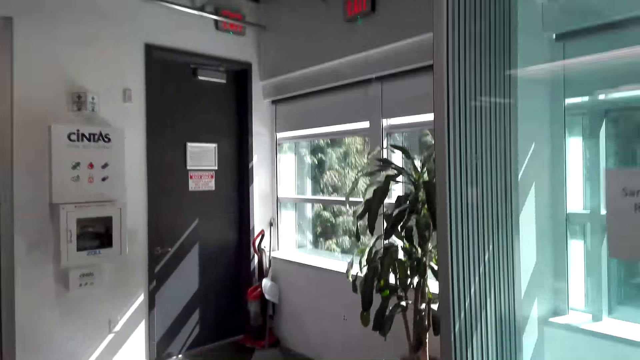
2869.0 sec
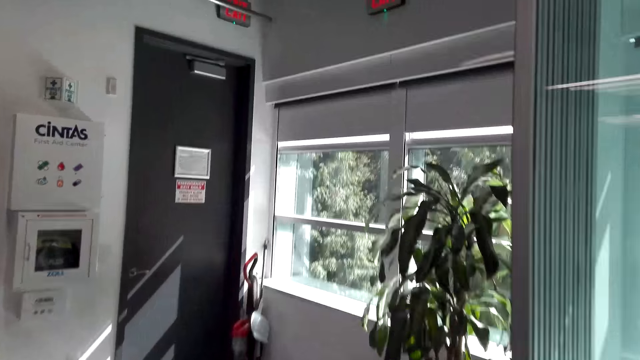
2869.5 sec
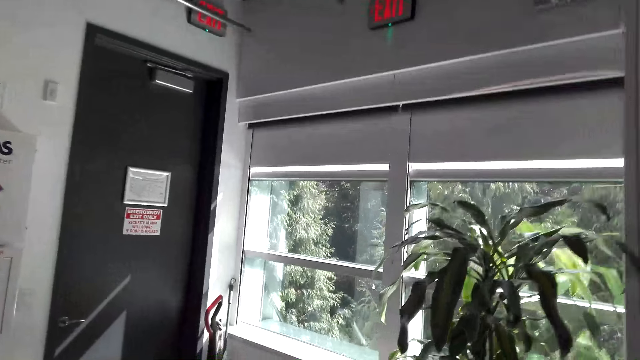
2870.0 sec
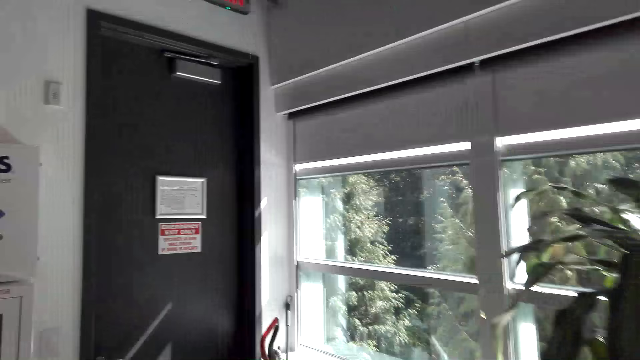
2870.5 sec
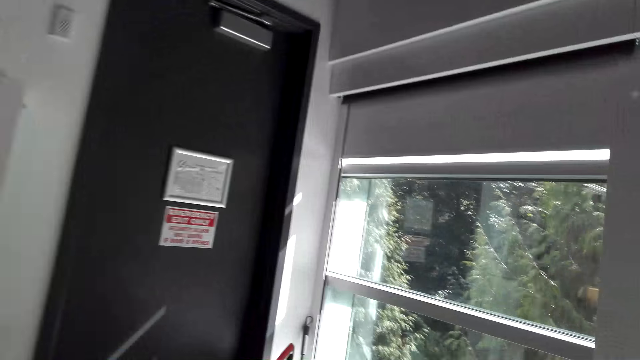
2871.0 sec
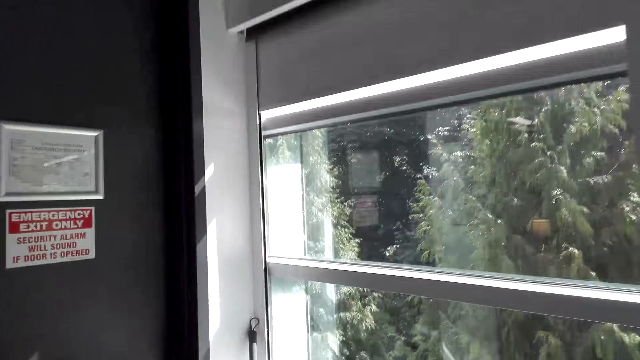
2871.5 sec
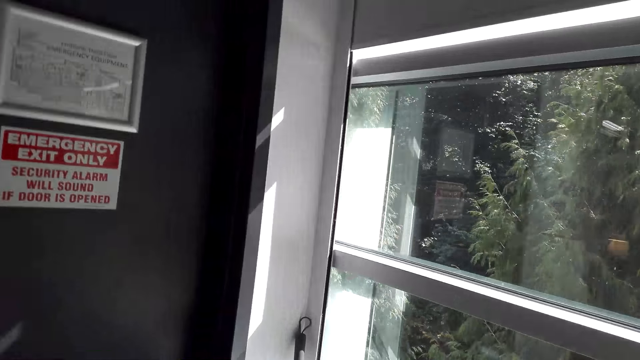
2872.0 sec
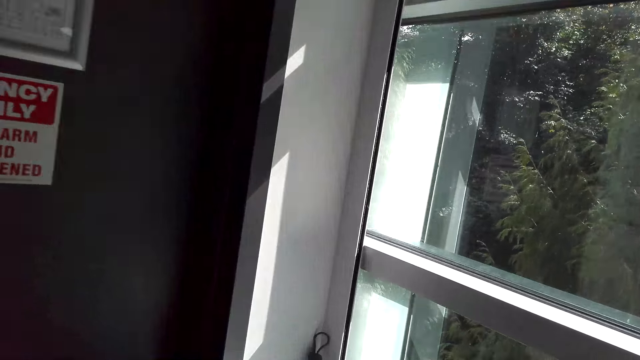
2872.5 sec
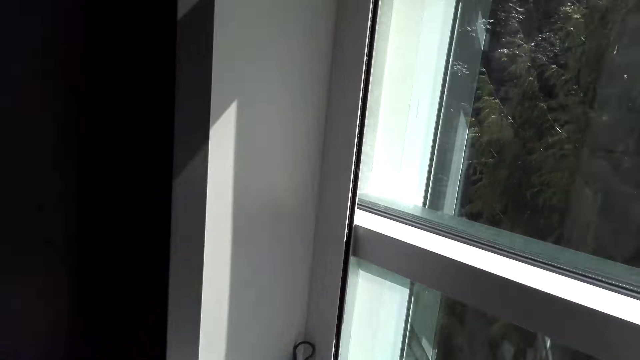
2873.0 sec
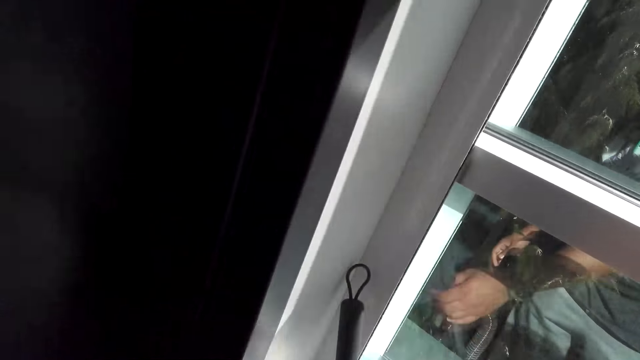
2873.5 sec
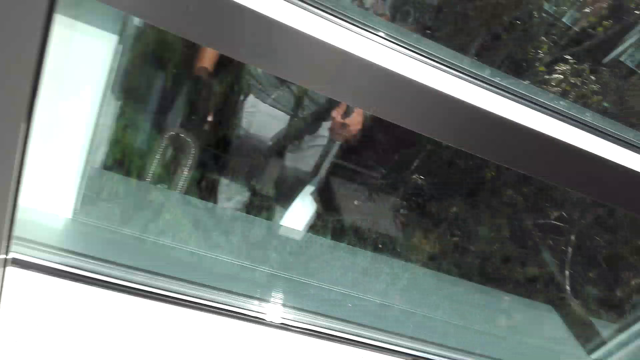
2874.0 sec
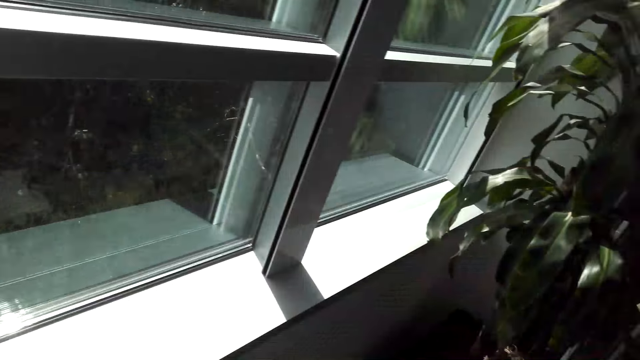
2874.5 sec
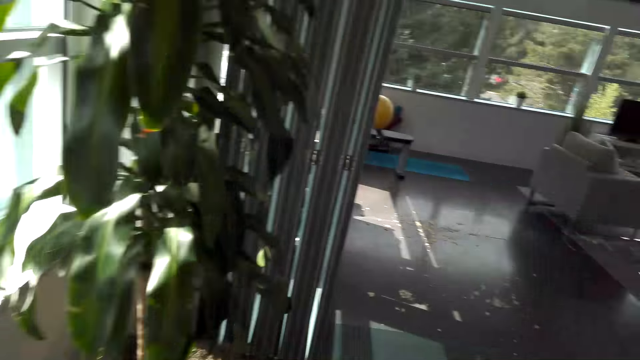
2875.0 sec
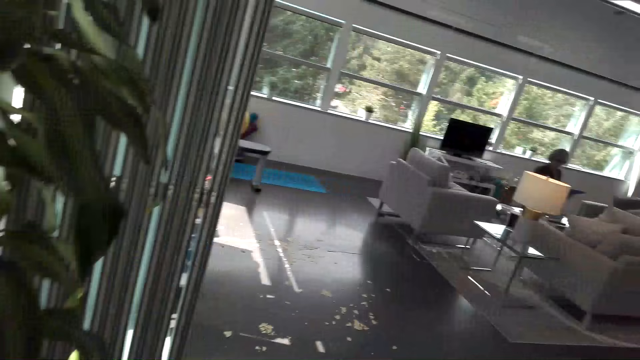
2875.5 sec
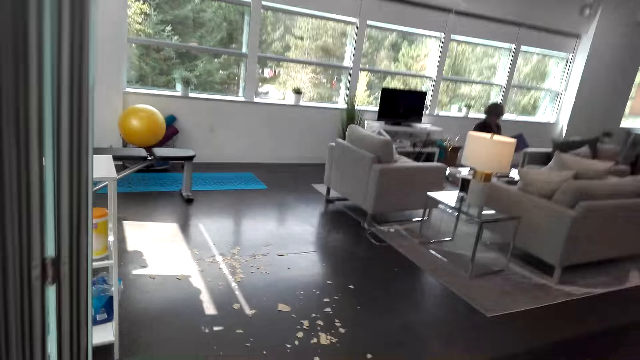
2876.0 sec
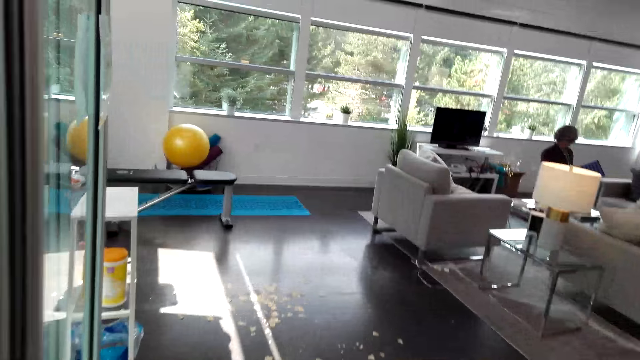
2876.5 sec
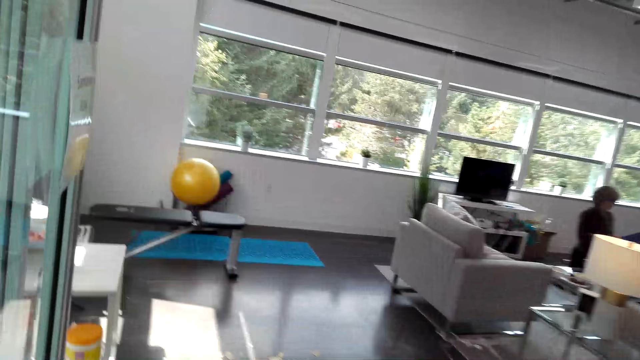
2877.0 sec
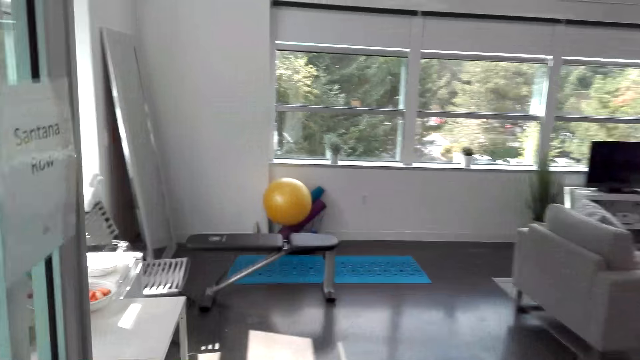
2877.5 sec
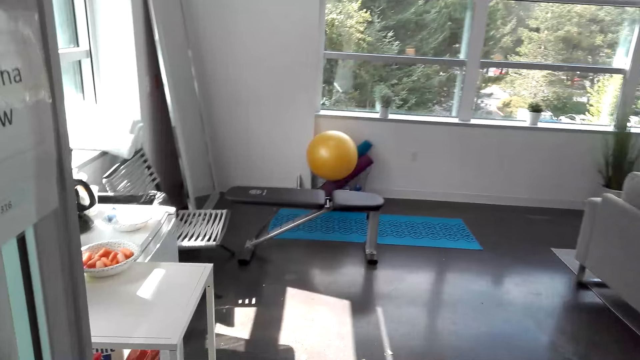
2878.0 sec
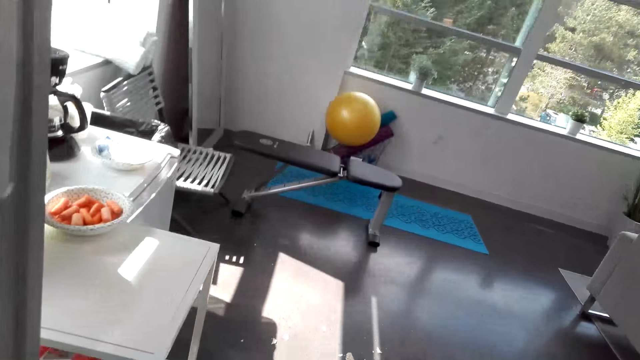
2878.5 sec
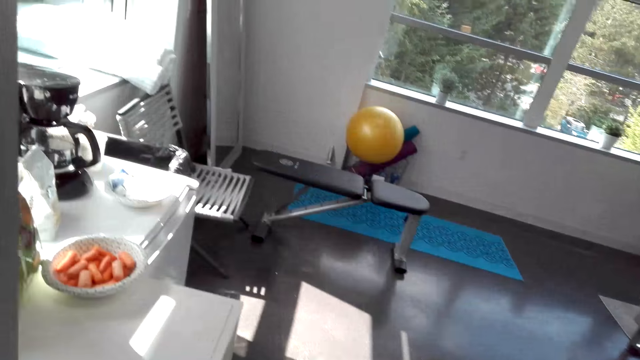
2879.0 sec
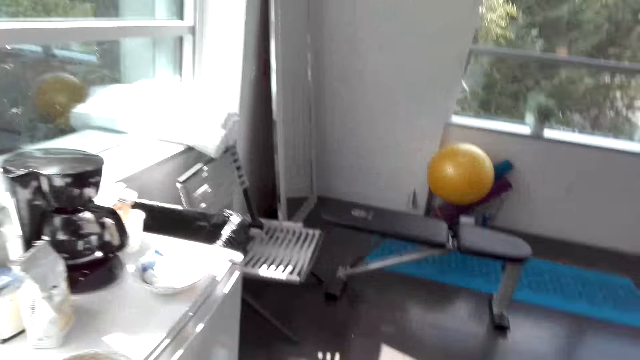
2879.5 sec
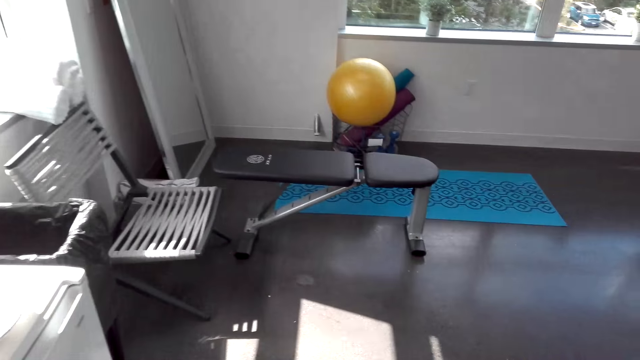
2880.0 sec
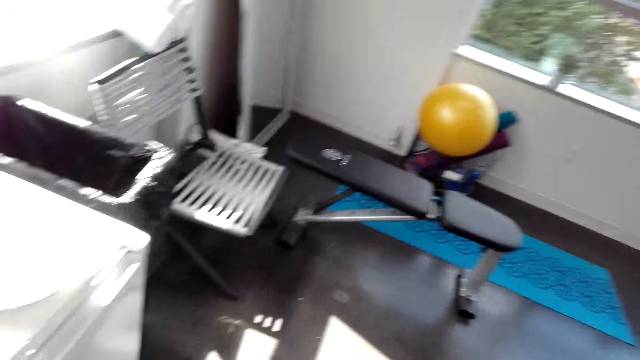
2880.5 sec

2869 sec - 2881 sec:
The camera wearer walks to the door. The lady speaks to the camera wearer. The camera wearer speaks to the lady. They pick up a broom. They turn at the door. They walk in the room.

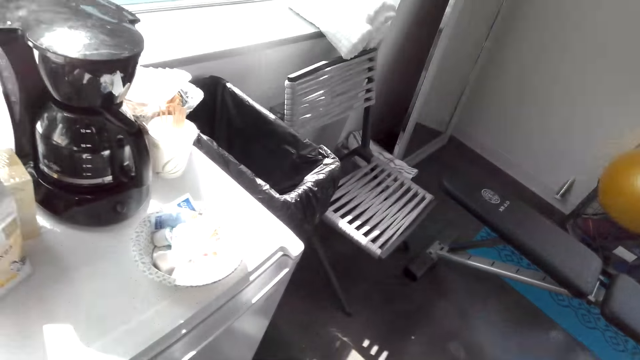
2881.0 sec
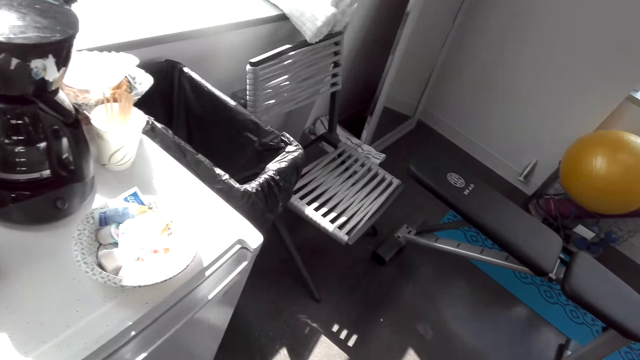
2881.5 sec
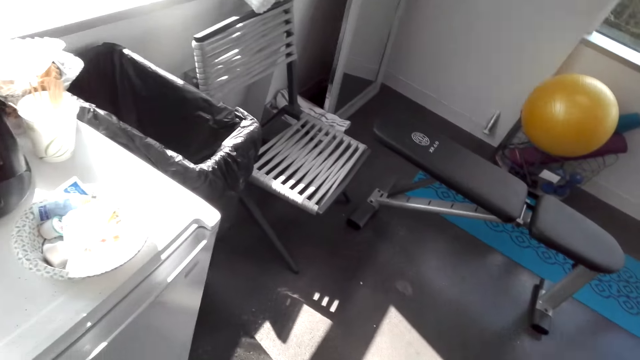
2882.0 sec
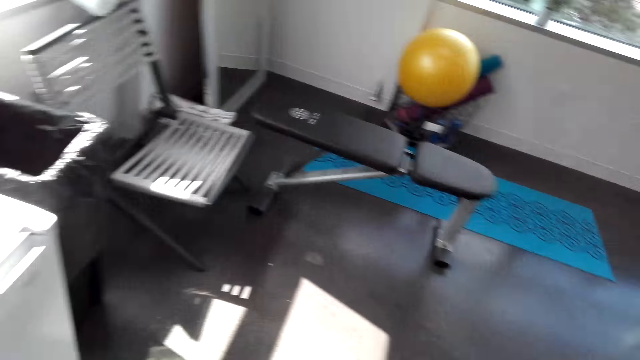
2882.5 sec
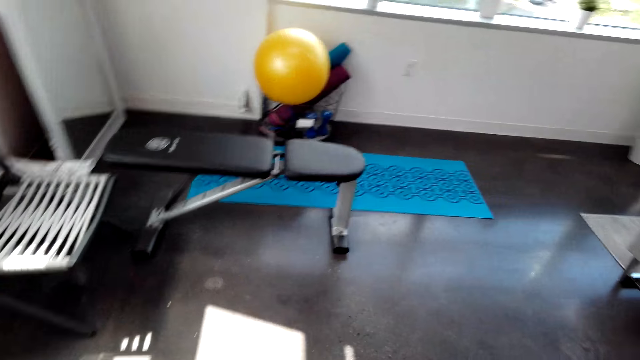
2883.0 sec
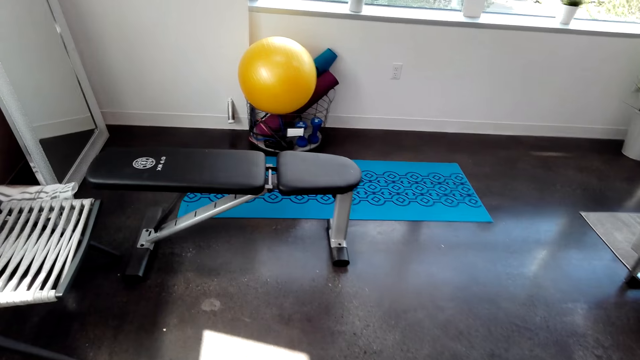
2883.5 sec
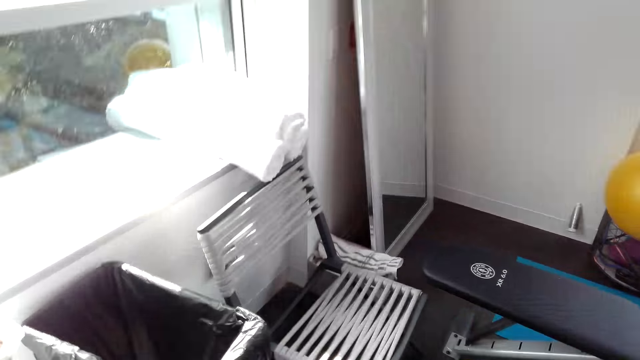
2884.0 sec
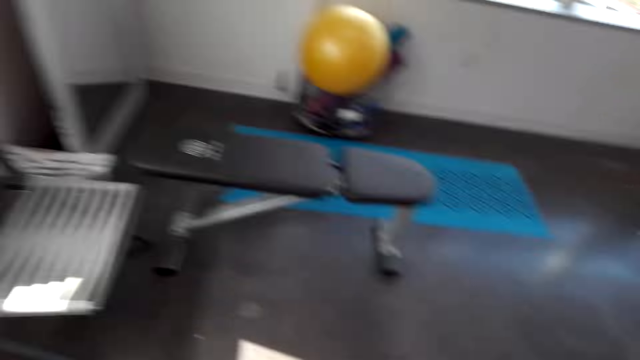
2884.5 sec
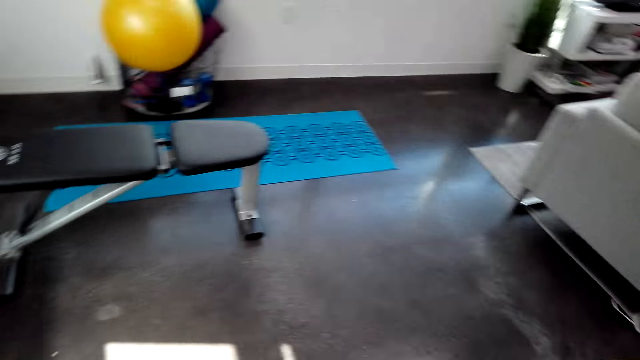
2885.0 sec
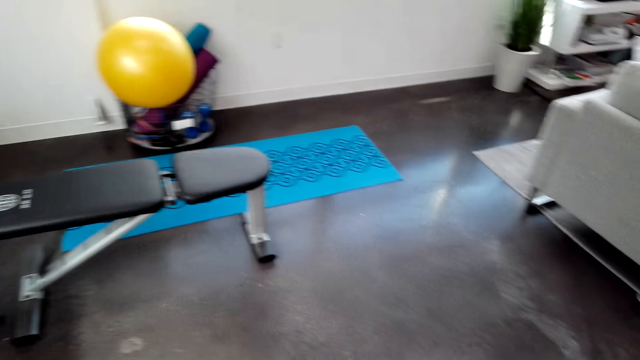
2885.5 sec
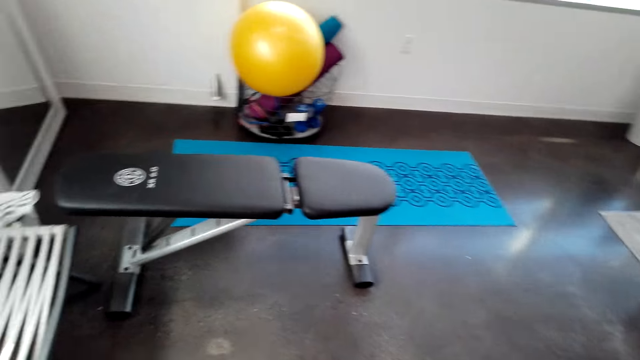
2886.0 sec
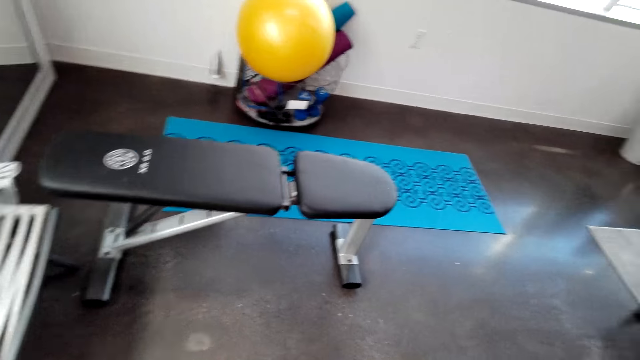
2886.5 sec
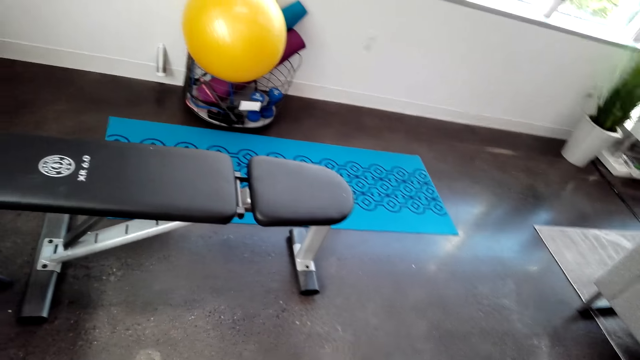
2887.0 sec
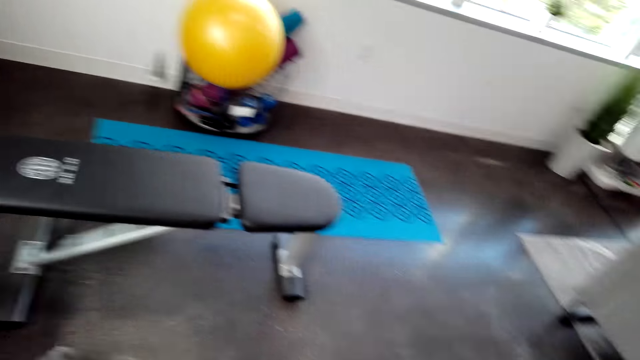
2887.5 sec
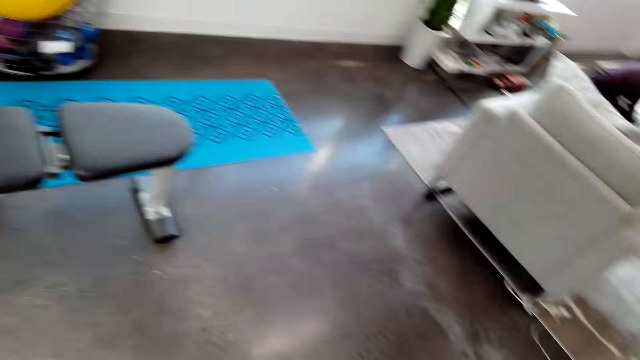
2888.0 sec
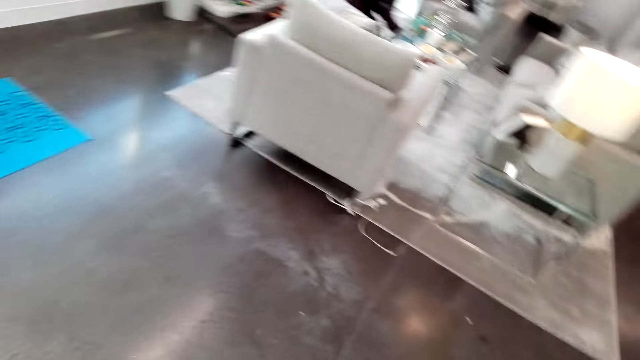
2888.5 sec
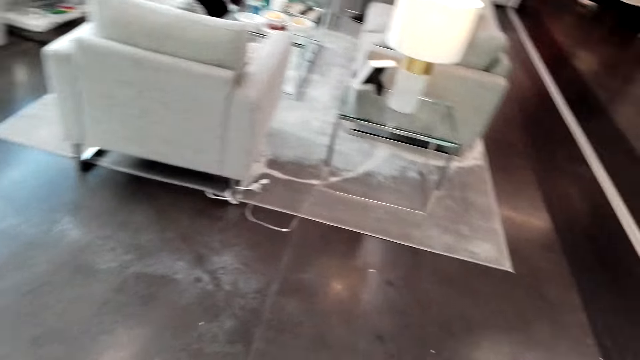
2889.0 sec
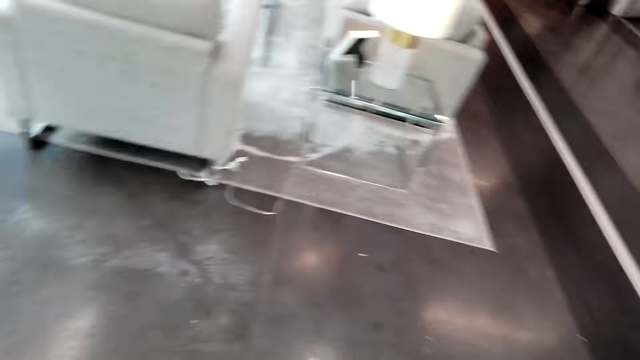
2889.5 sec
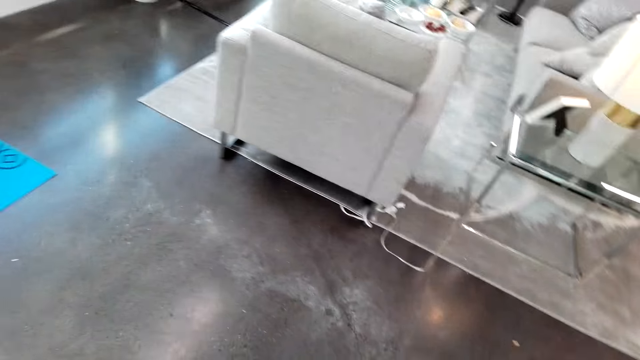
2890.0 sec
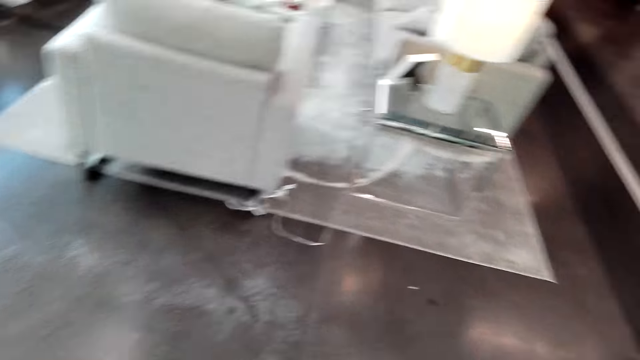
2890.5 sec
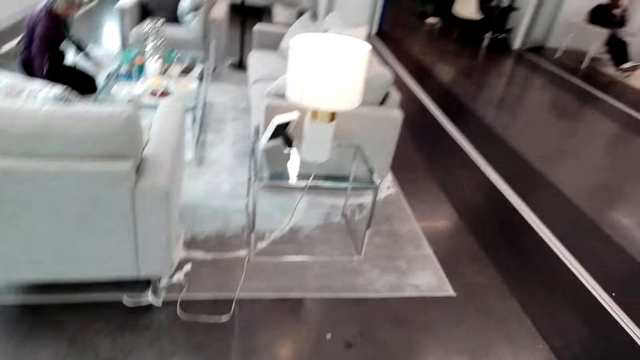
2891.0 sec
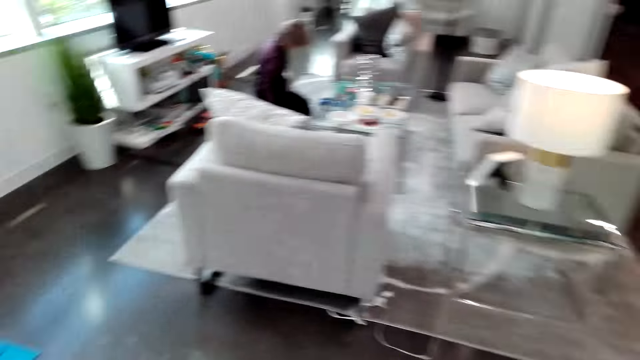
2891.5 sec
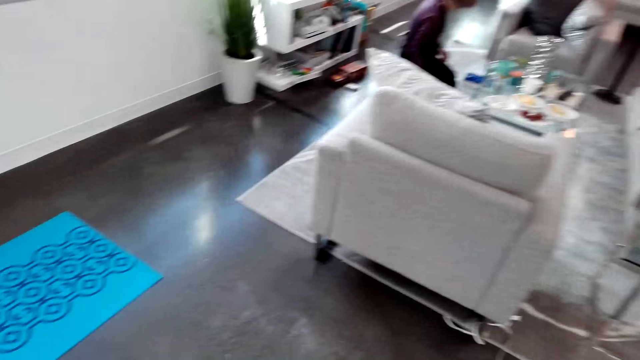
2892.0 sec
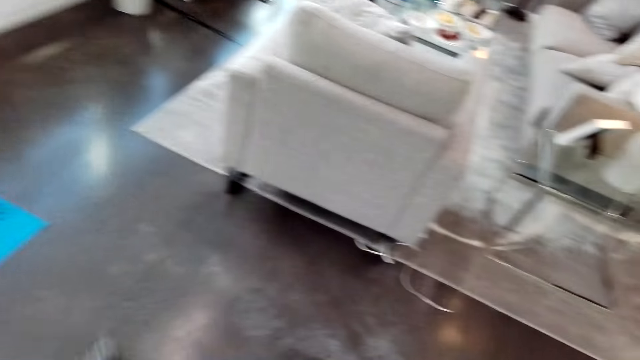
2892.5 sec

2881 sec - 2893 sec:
The camera wearer touches something. They turn around.
